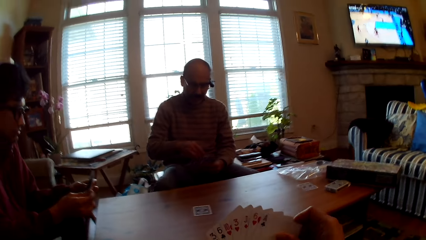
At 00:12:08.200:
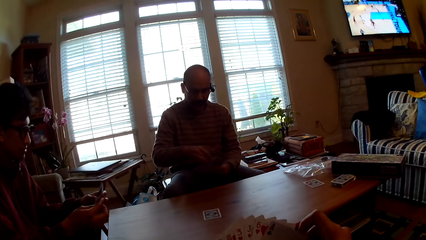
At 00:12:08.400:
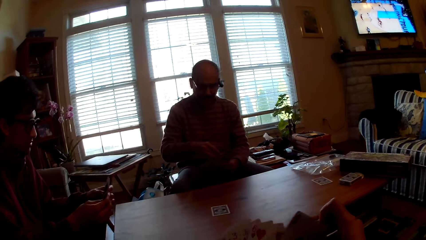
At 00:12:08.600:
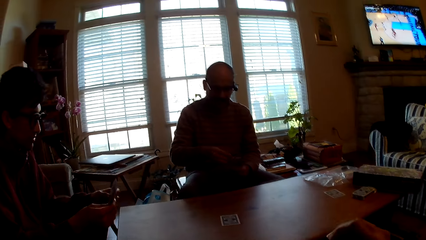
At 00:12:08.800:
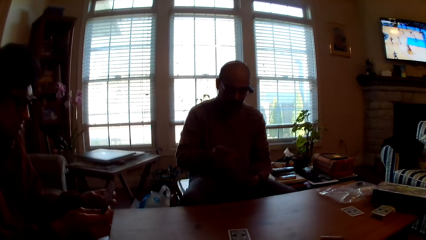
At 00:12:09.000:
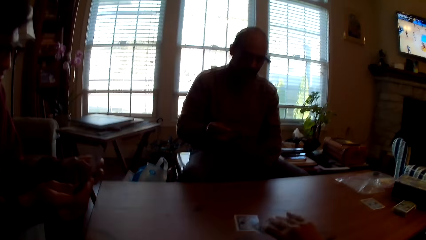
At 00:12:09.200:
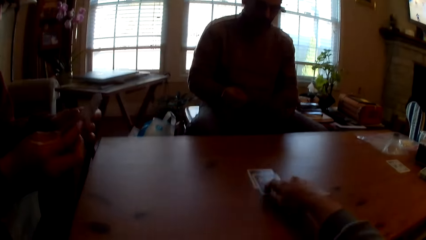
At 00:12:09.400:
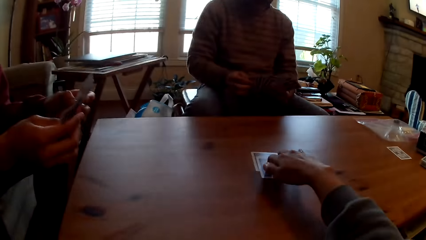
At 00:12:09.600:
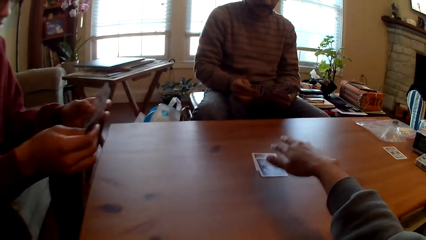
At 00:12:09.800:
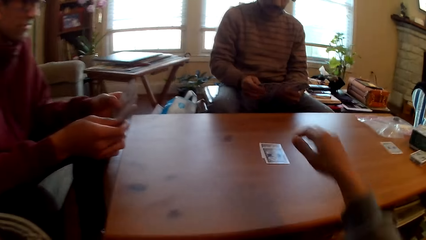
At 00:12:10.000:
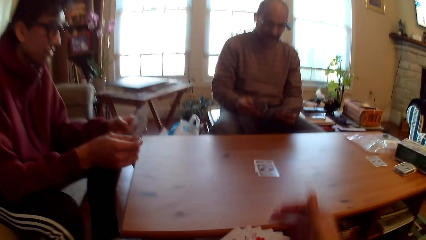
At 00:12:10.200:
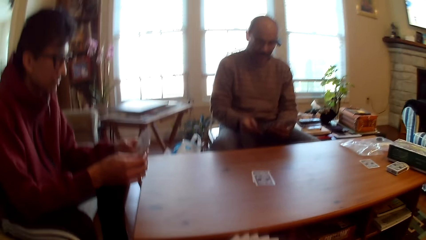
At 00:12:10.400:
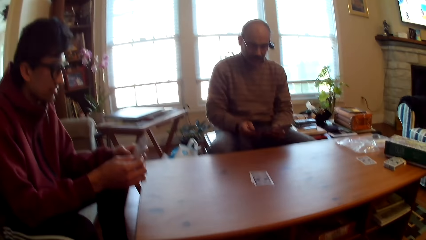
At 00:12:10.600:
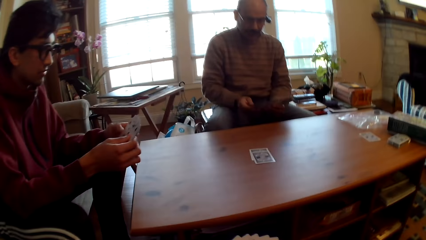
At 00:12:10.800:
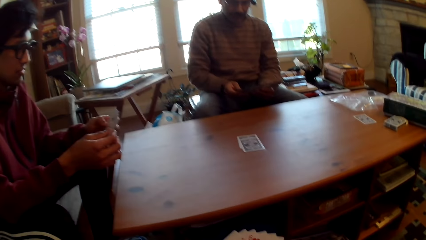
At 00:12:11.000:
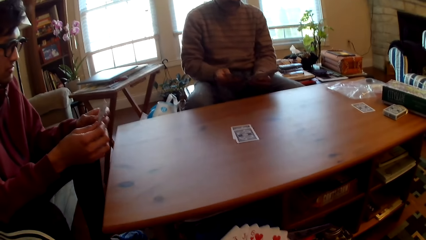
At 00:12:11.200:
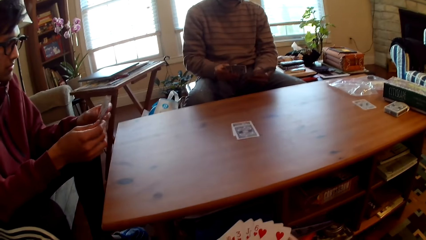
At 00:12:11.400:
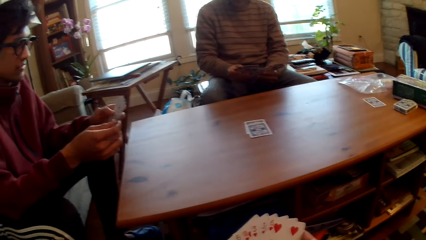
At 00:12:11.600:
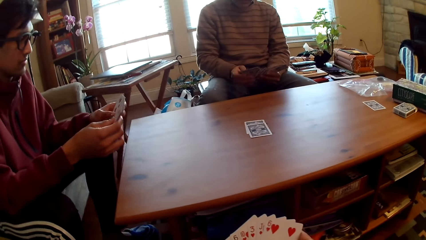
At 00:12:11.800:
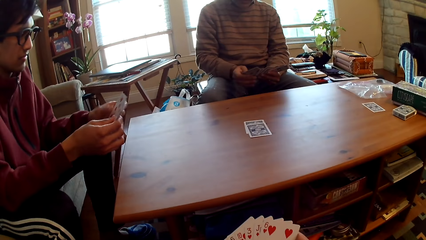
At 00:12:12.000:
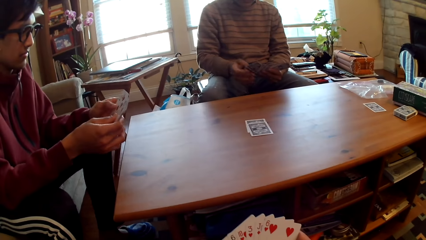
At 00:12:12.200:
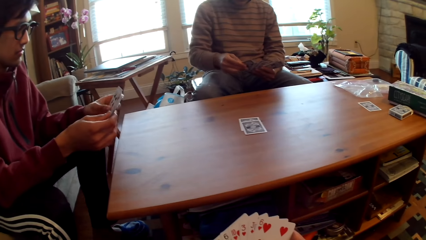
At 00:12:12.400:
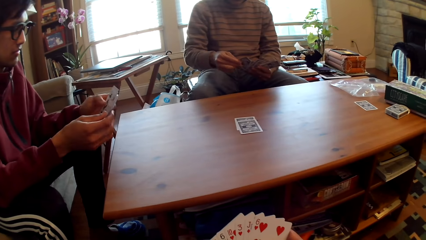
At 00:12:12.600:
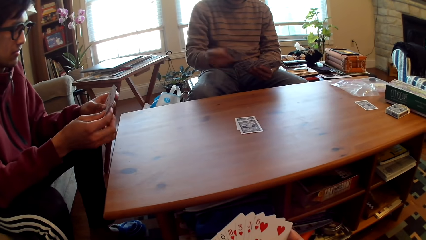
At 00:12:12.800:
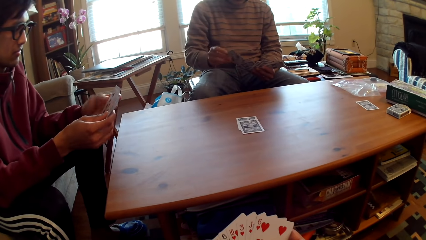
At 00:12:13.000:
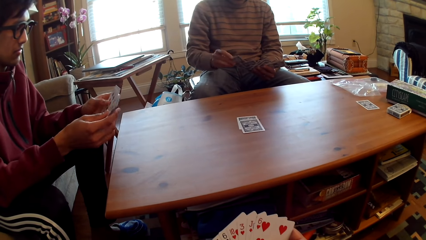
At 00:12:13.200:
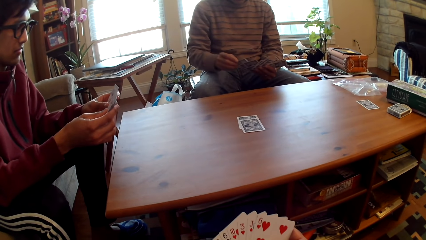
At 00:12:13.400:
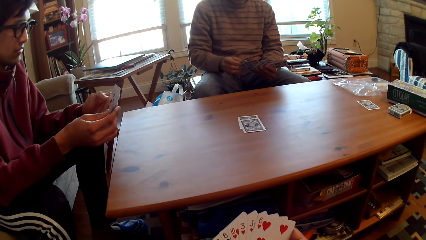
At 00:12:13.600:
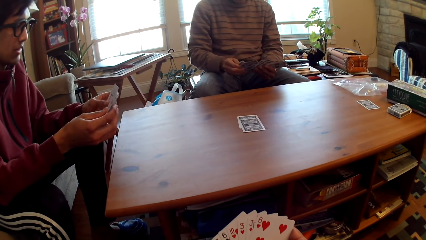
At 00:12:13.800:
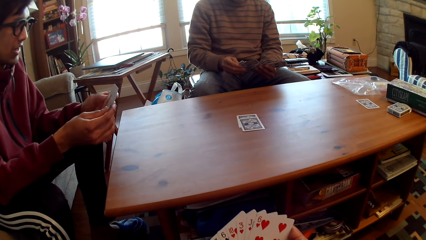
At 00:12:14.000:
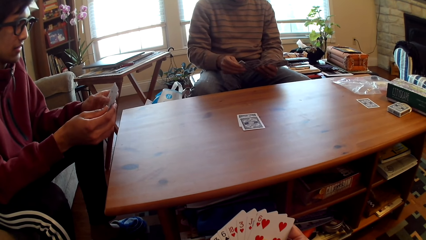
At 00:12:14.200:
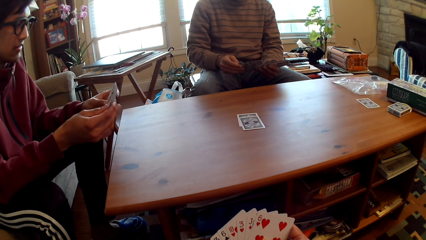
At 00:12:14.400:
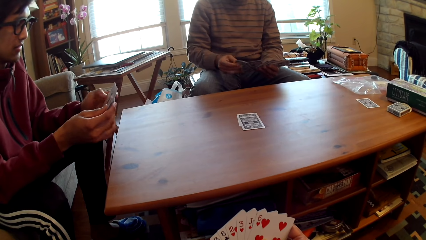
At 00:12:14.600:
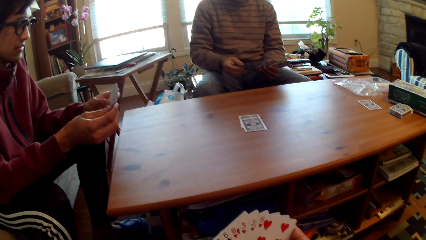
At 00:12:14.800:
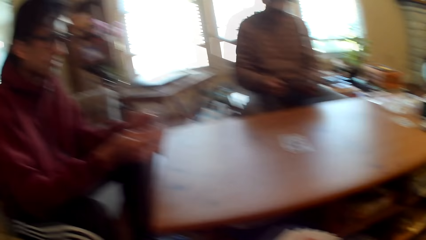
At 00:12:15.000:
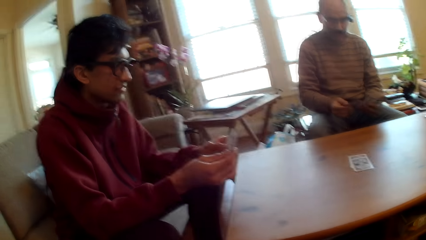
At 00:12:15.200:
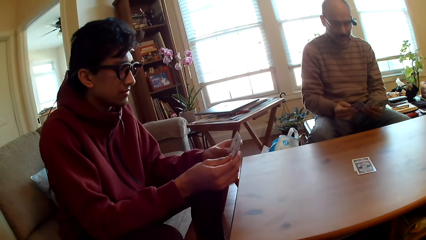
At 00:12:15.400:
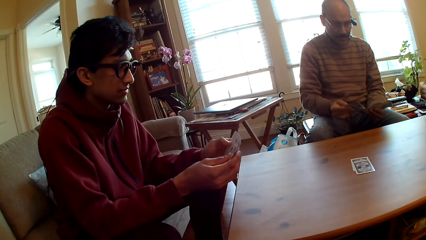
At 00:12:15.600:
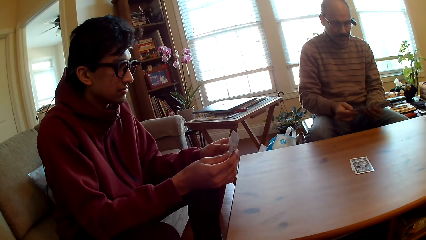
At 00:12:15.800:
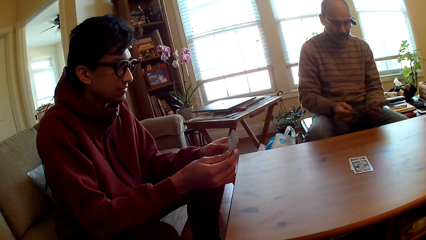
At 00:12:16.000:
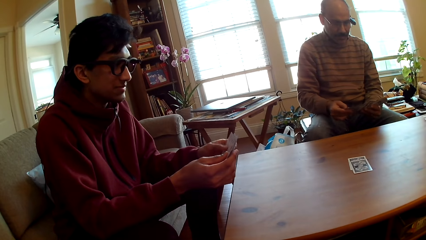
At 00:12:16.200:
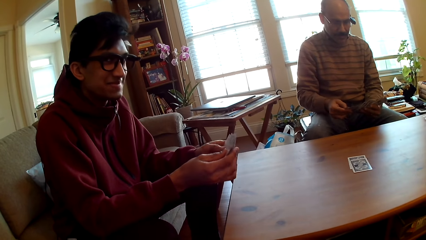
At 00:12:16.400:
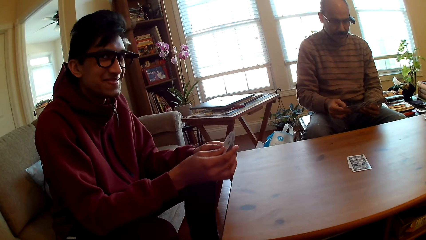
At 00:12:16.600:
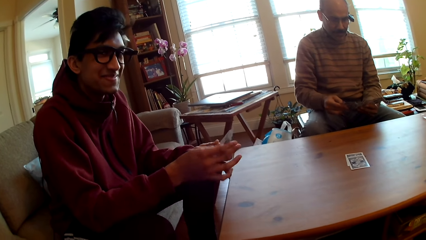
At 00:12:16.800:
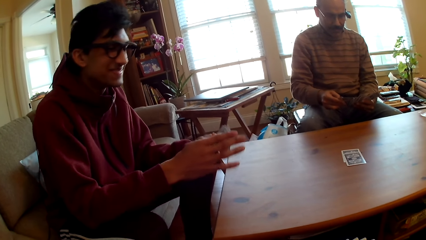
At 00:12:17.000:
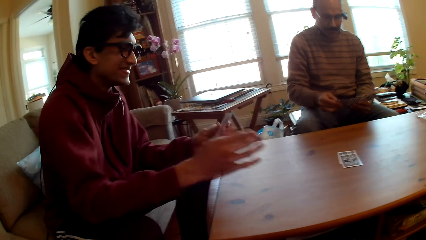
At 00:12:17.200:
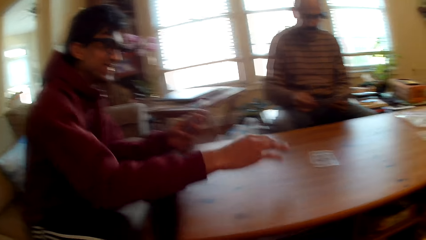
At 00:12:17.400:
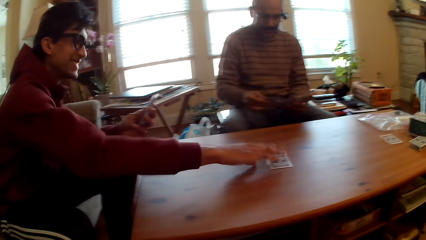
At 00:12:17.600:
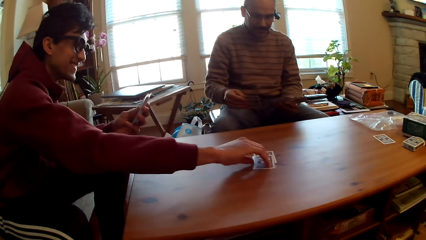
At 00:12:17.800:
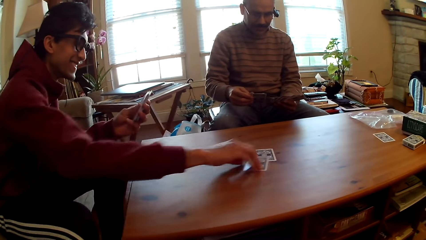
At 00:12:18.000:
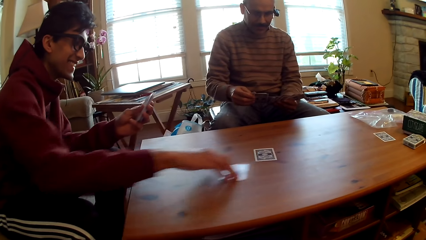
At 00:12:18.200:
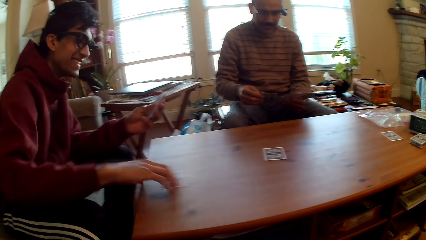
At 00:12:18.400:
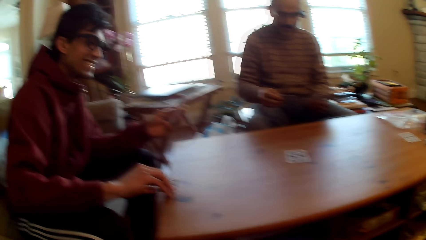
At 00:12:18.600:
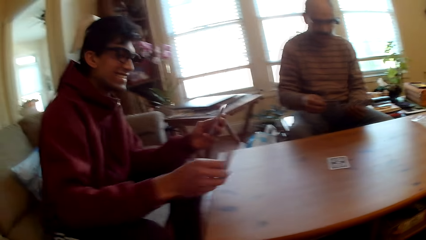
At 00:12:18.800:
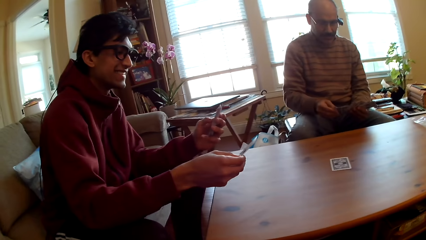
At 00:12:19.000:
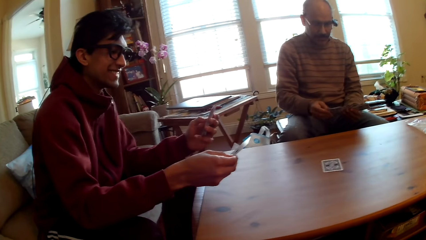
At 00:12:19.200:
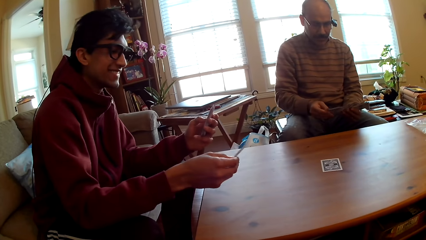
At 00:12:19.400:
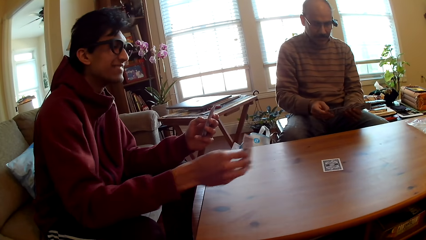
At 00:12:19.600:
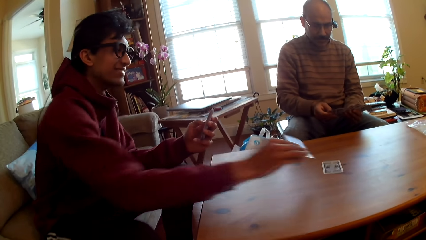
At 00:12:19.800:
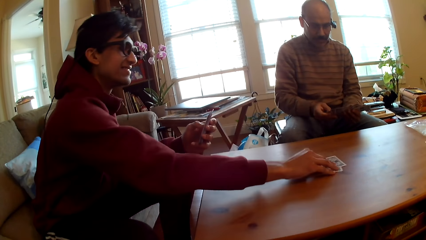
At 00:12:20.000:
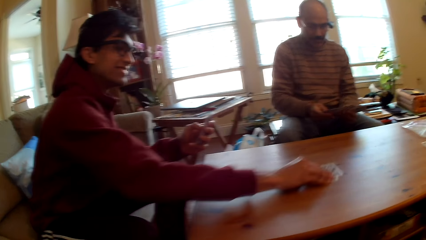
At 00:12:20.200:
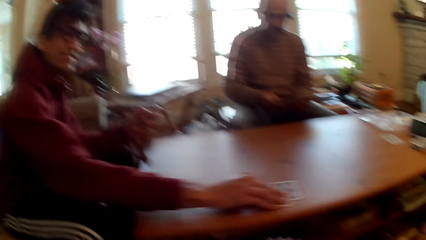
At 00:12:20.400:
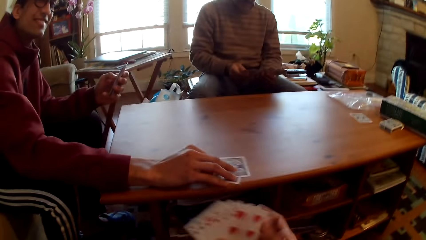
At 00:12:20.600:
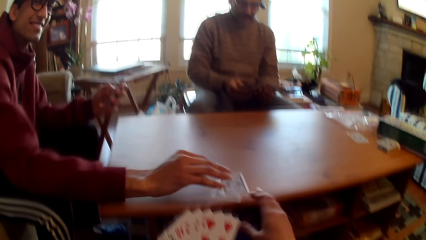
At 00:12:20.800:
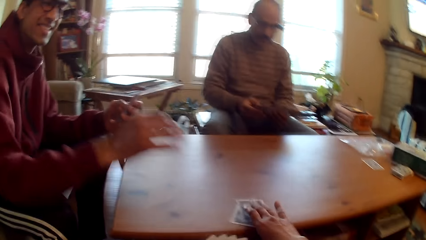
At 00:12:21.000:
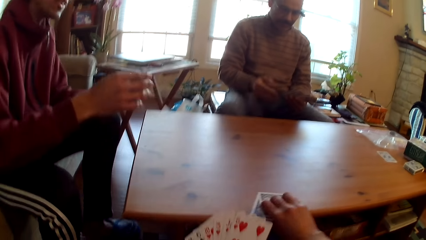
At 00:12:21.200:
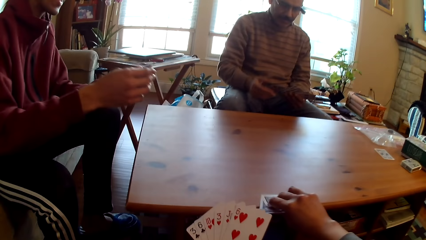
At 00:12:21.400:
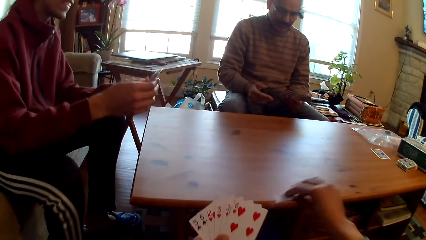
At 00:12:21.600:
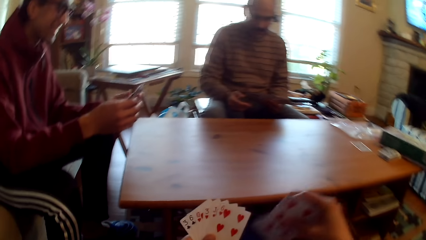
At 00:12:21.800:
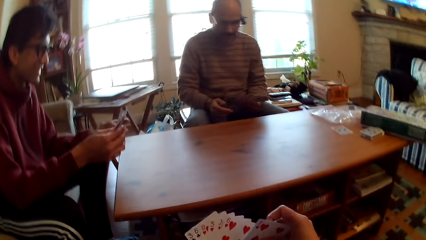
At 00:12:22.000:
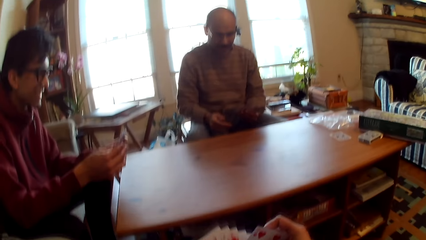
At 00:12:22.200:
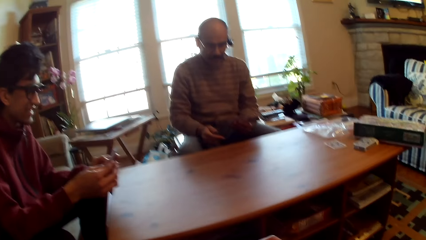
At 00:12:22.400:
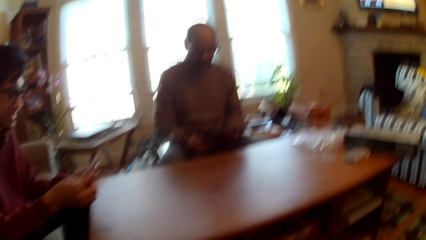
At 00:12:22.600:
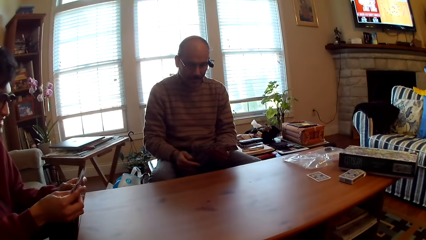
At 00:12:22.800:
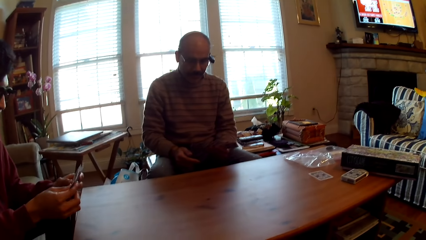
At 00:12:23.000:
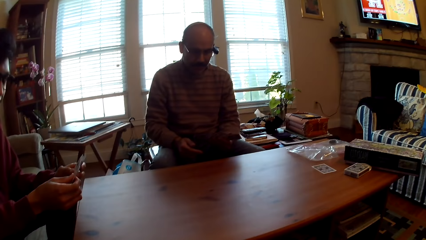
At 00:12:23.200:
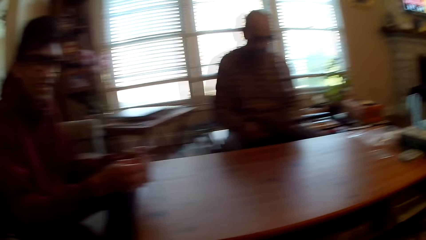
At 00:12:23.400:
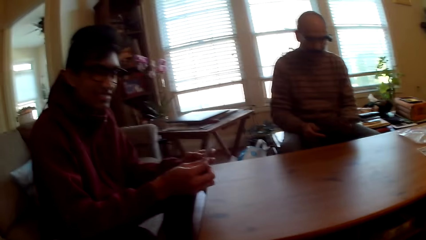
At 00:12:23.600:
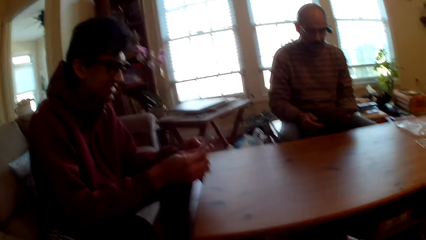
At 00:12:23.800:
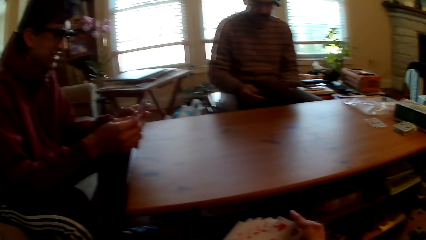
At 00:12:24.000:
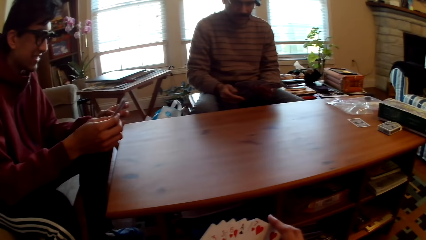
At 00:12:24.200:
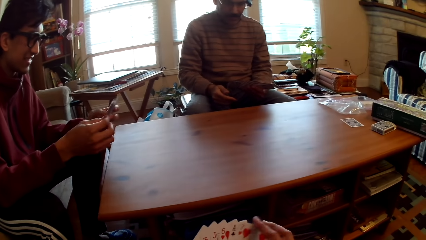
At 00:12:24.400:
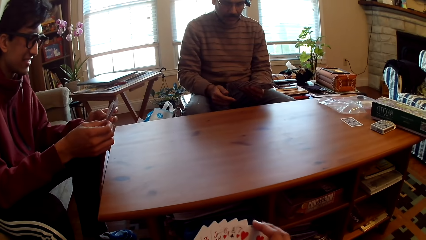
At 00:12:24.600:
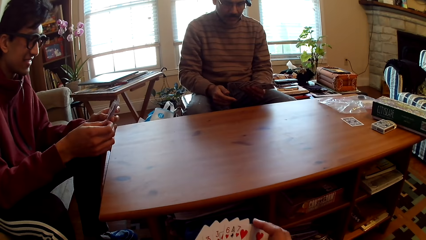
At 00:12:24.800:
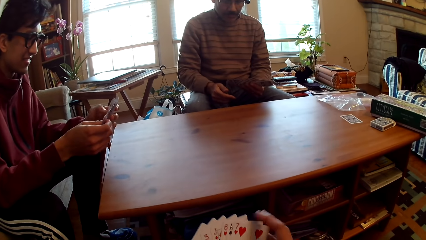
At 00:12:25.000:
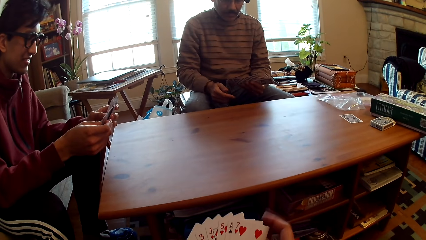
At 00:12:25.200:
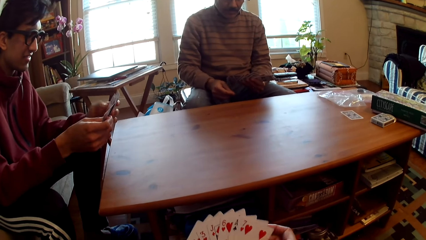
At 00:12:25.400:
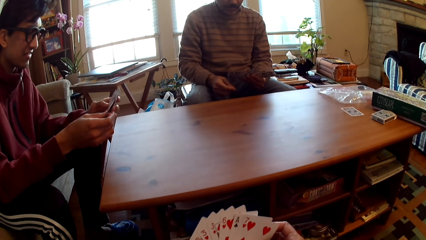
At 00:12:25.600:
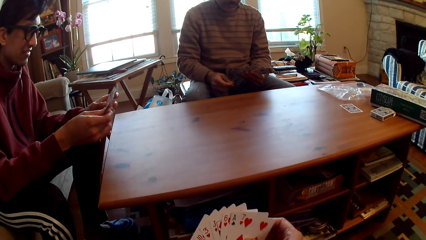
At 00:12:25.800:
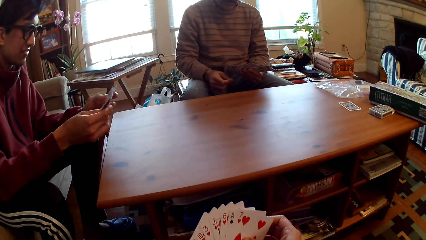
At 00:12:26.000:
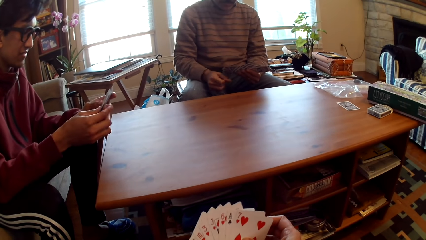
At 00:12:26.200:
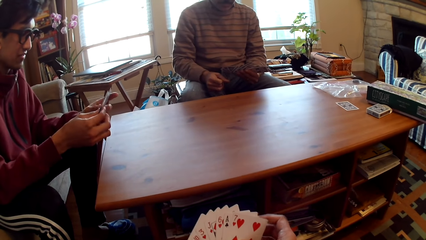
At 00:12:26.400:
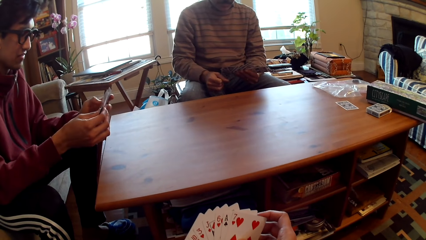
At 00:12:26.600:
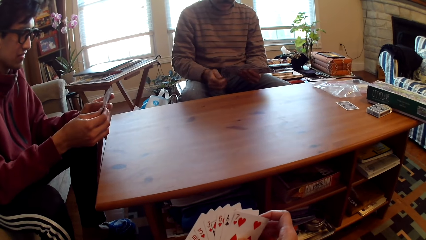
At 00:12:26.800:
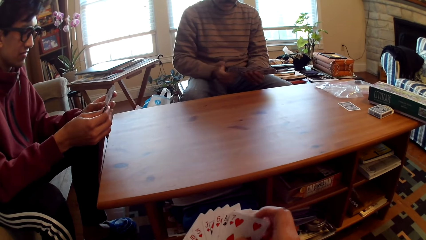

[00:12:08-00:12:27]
The camera wearer plays poker and selects cards. A person selects cards, looks at the camera wearer, picks cards, and puts the card on the table. Another person drags a card to the camera wearer. The first person moves the cards. The camera wearer picks the cards. The first person selects cards.
